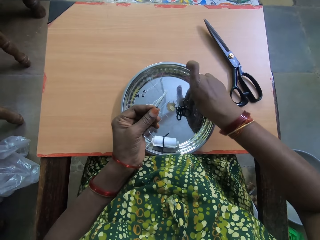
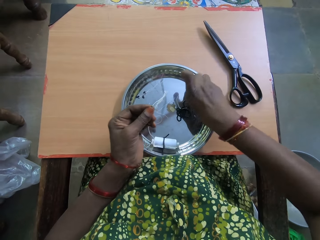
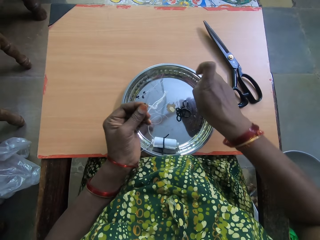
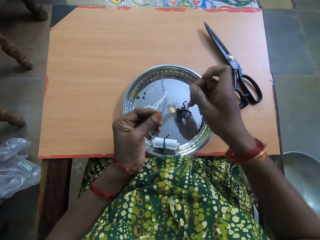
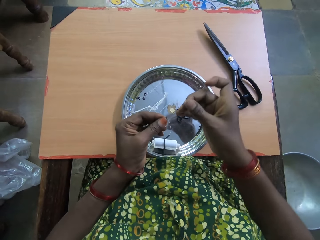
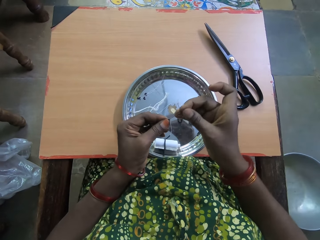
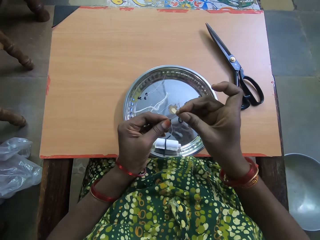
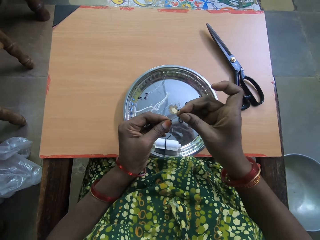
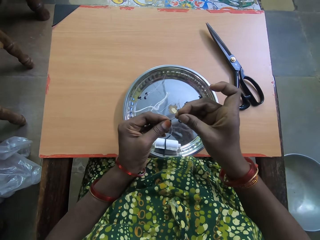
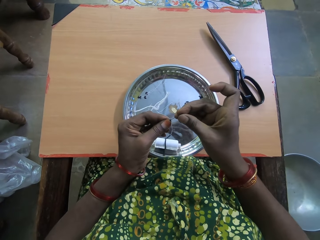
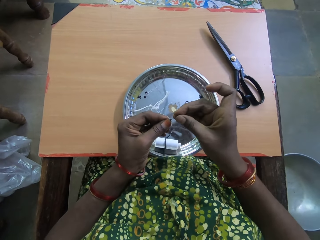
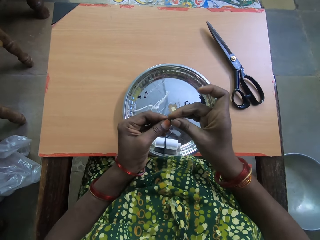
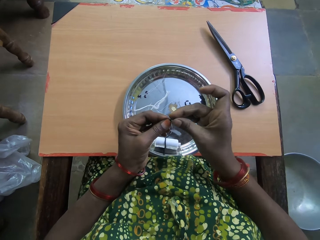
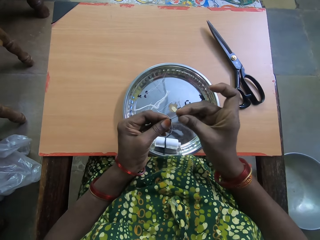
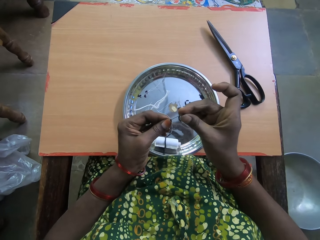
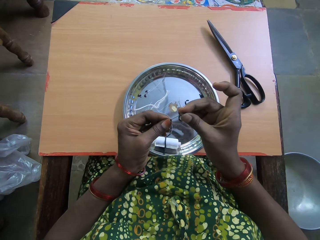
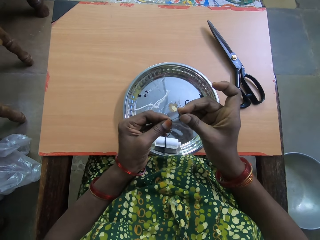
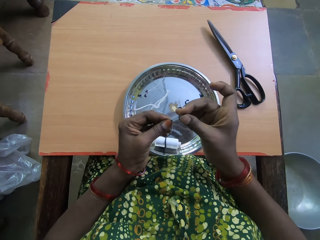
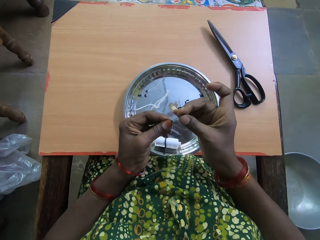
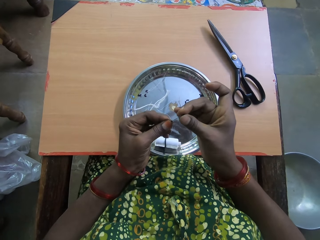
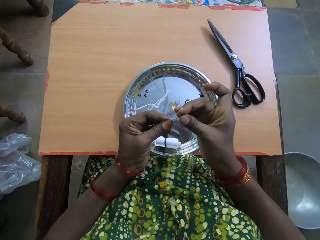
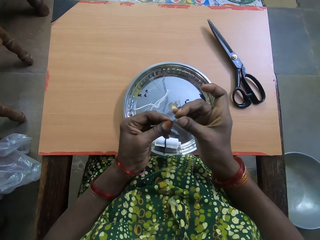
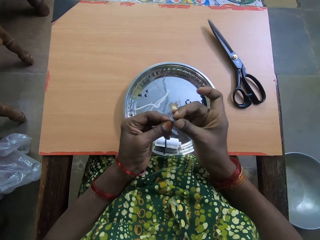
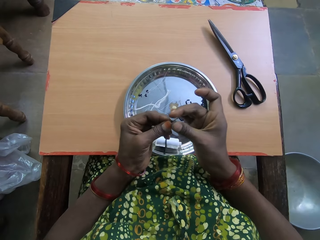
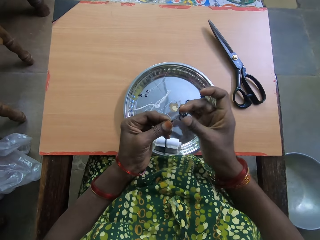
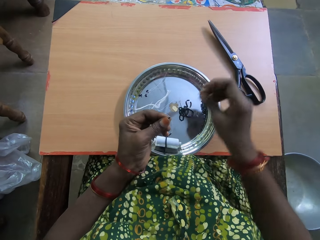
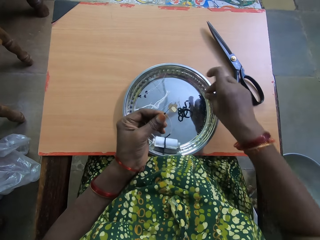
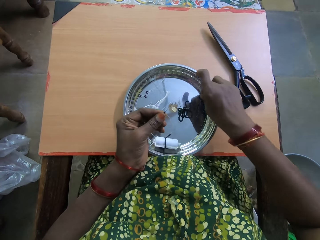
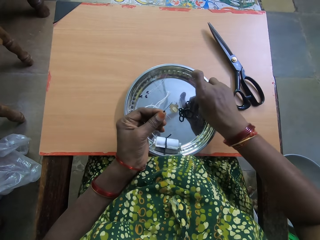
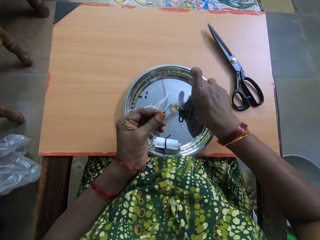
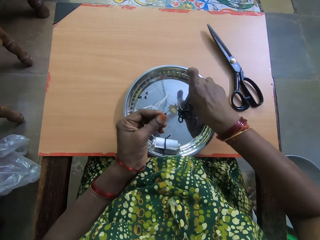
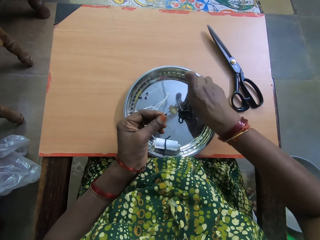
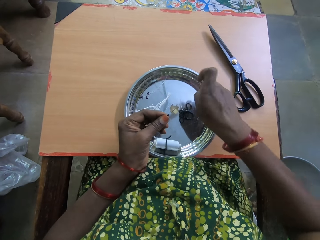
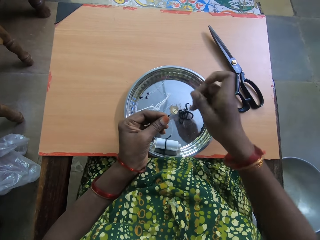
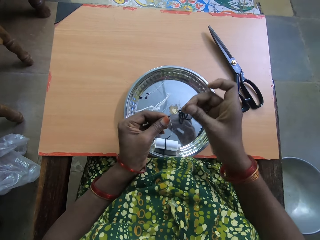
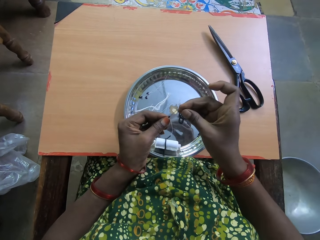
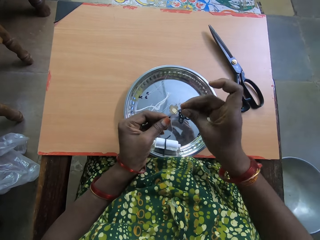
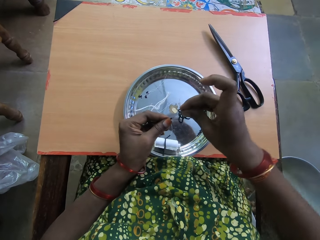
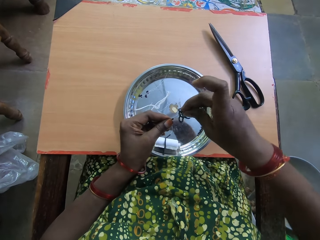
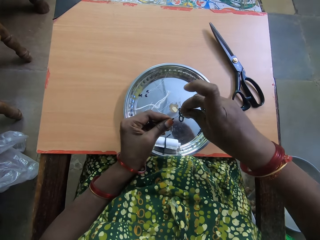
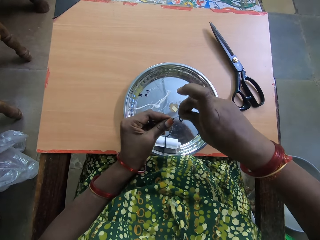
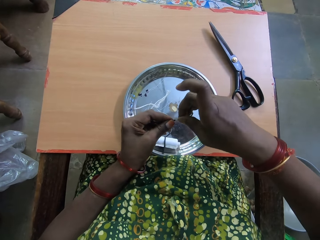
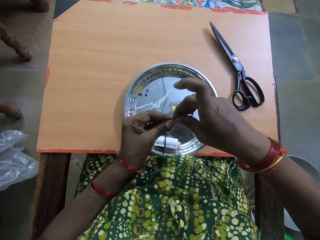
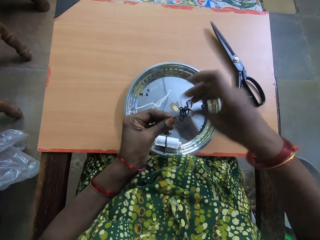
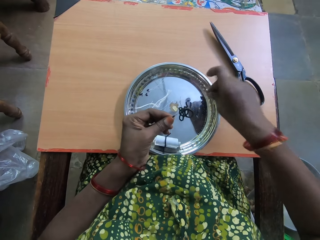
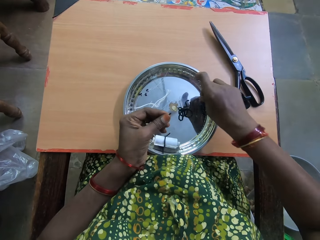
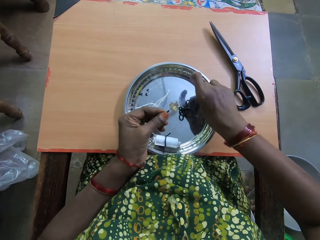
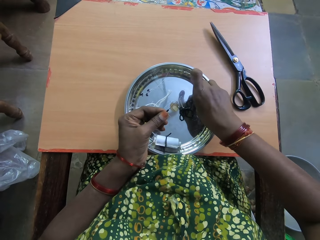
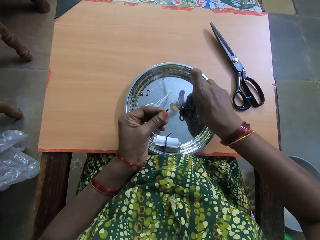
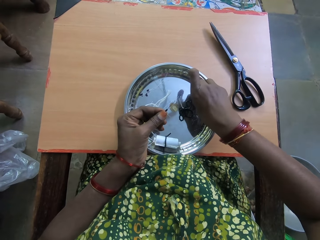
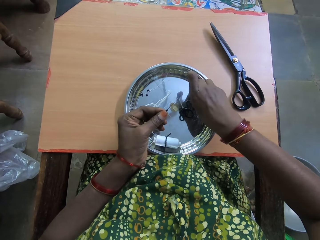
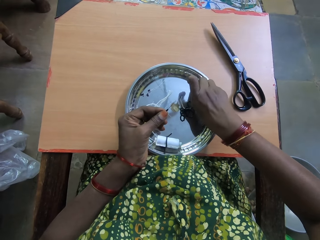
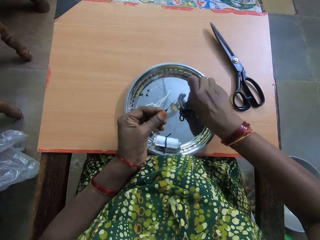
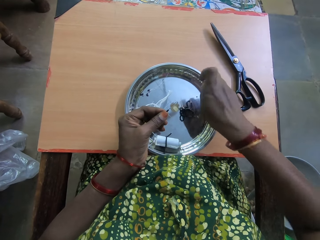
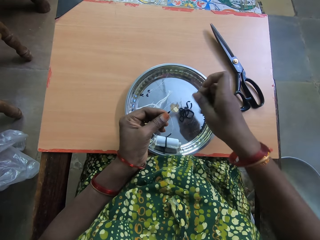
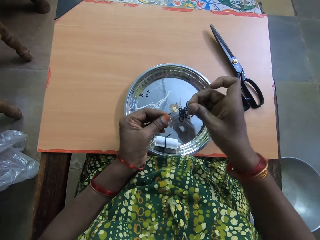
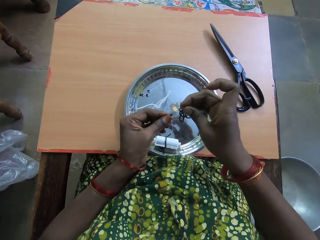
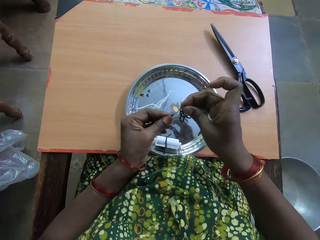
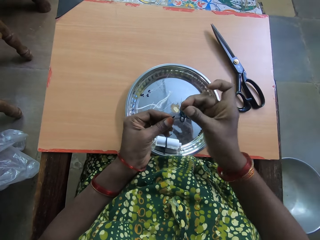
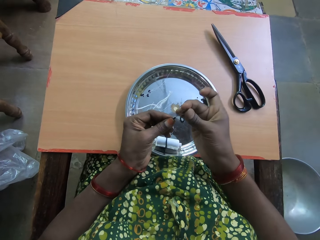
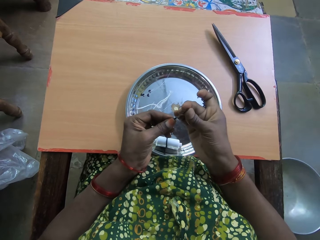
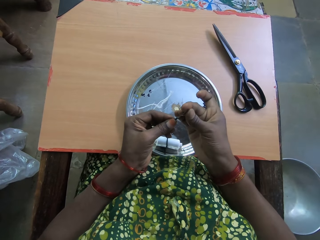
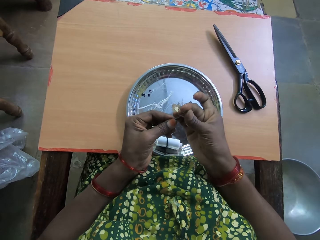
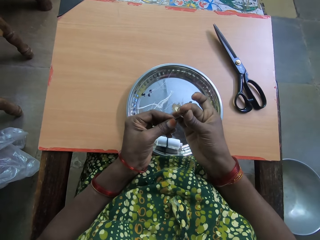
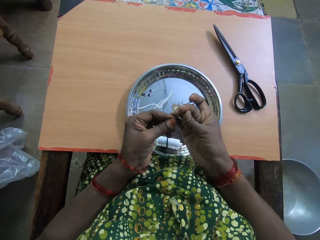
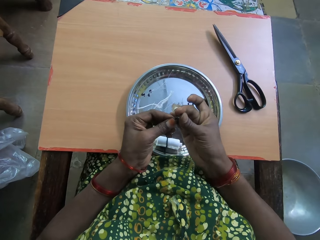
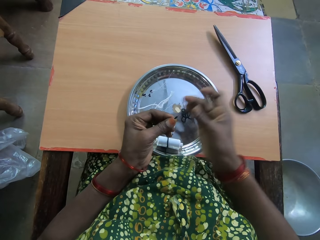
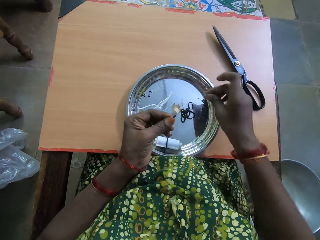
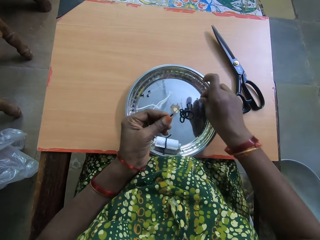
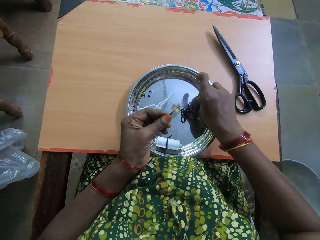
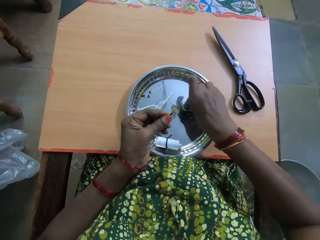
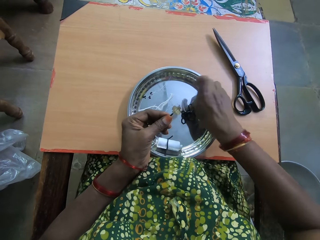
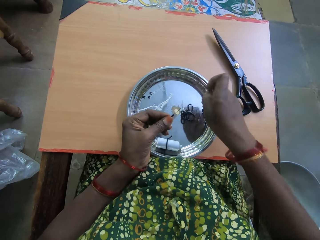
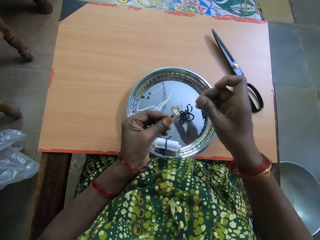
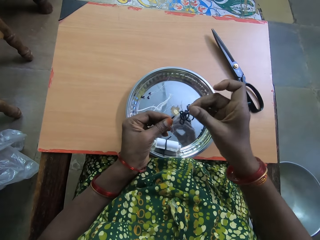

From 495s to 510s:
The camera wearer picks up another bead from the tray on the table with her right hand. She inserts the bead into the thread with her right hand. She picks up another bead from the tray on the table with her right hand. She inserts the bead into the thread with her right hand. She picks up another bead from the tray on the table with her right hand. She inserts the bead into the thread with her right hand.

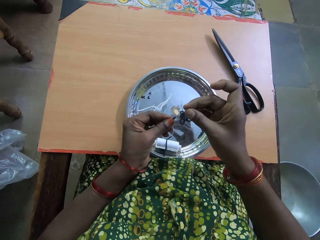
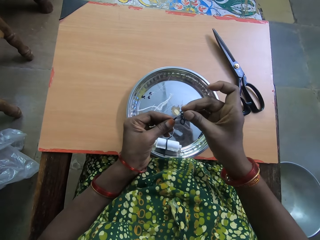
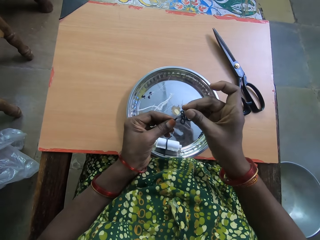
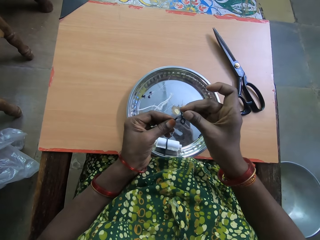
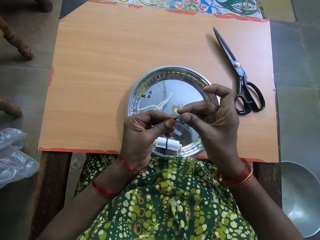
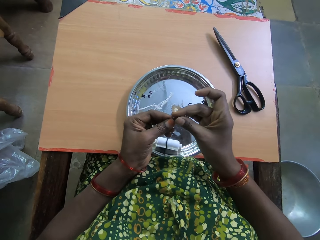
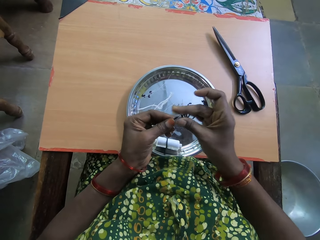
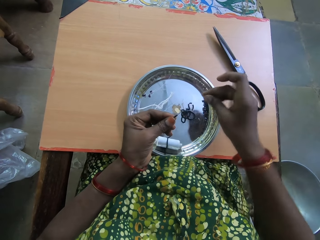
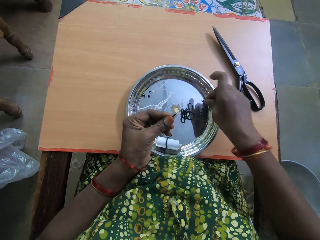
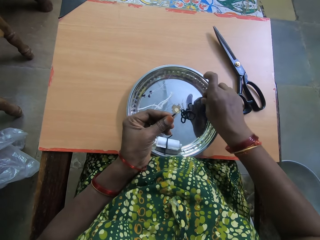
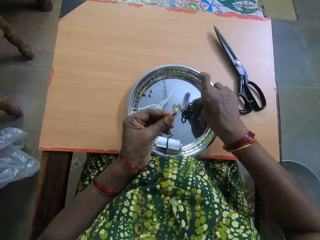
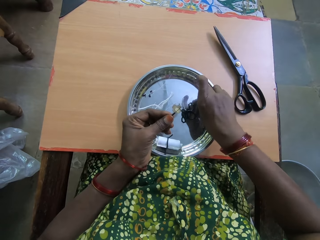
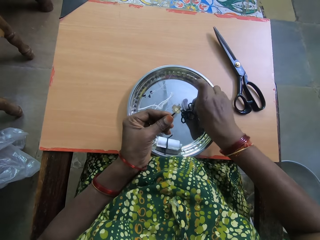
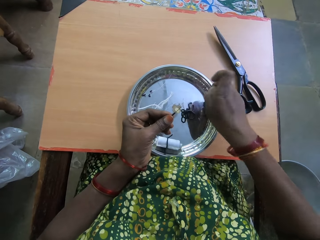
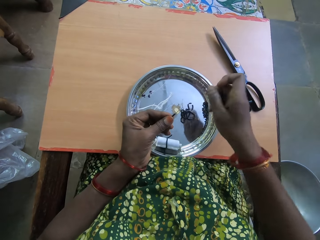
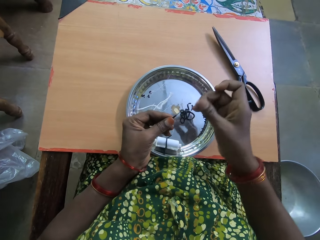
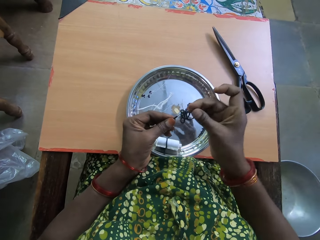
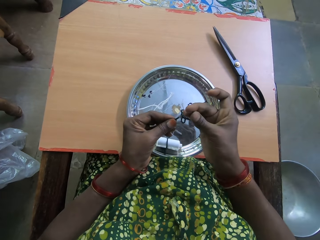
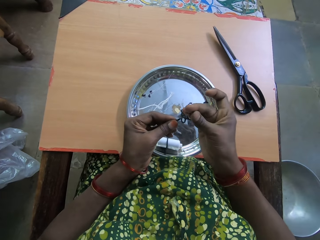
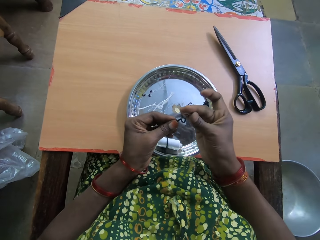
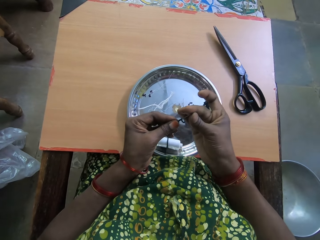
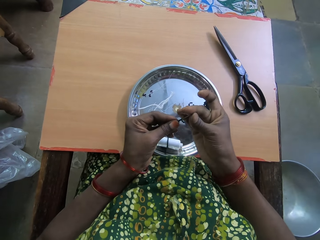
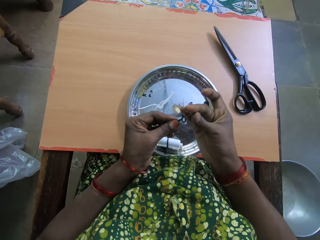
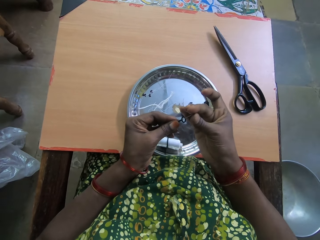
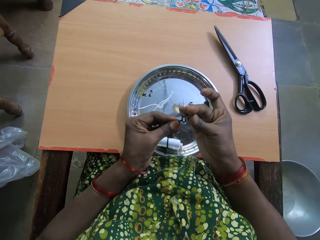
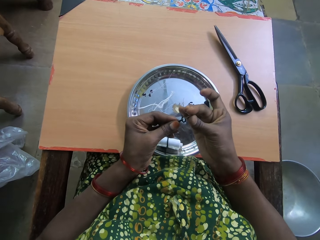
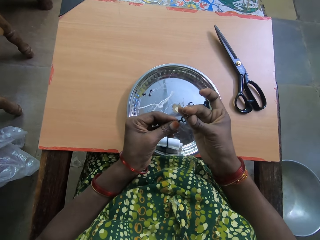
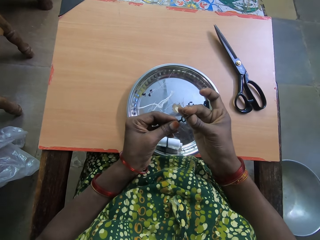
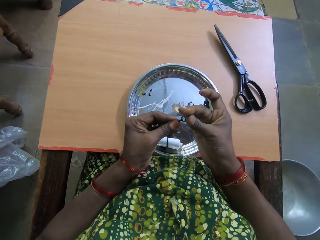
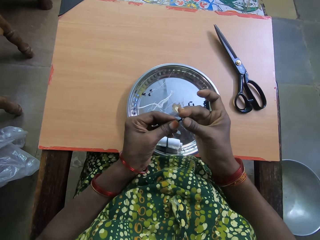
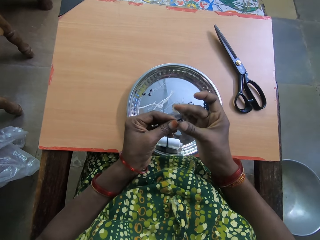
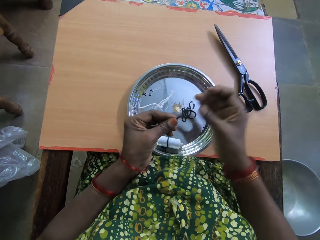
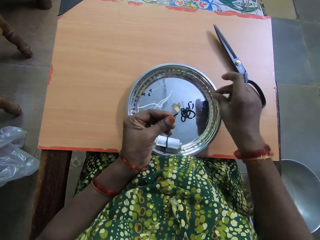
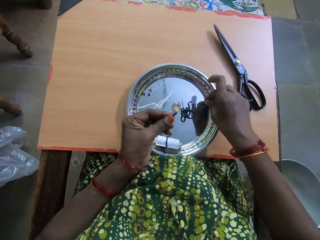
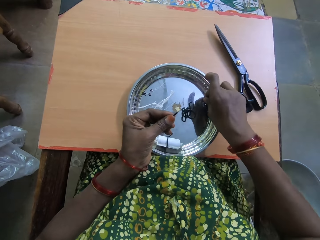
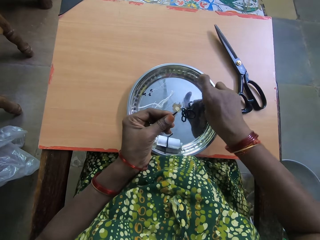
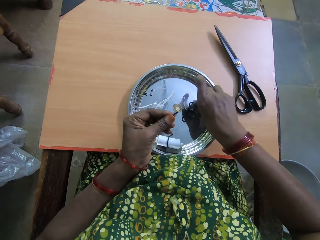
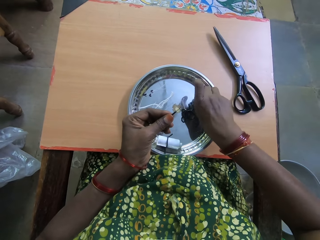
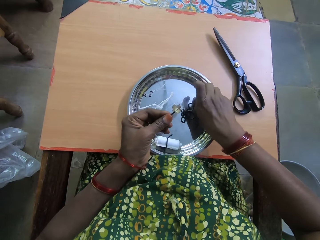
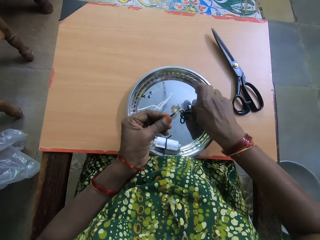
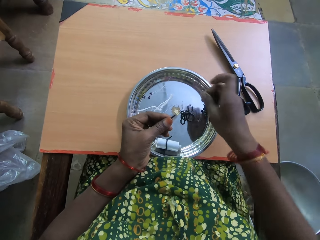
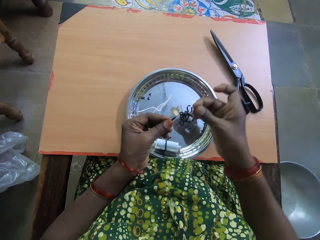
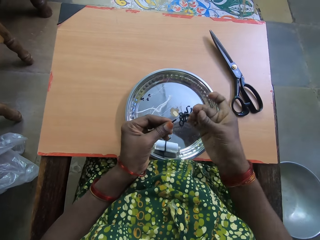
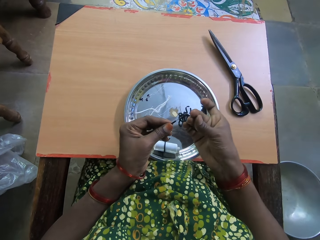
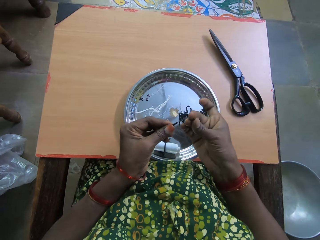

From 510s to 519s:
The camera wearer picks up another bead from the tray on the table with her right hand. She inserts the bead into the thread with her right hand. She picks up another bead from the tray on the table with her right hand. She inserts the bead into the thread with her right hand. She takes the bead from the tray.
